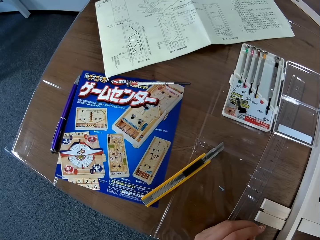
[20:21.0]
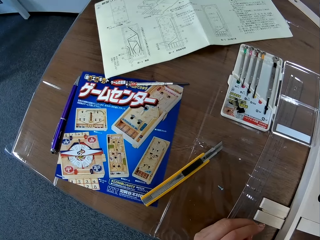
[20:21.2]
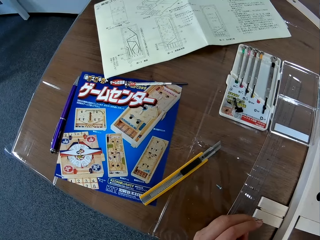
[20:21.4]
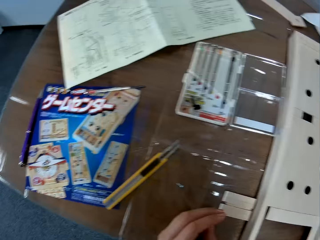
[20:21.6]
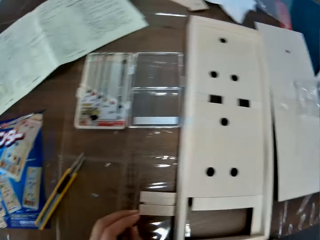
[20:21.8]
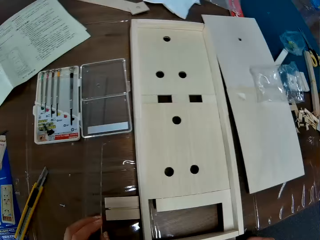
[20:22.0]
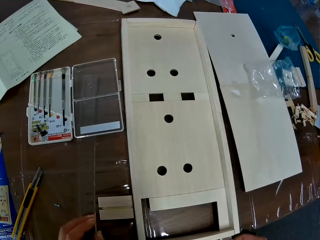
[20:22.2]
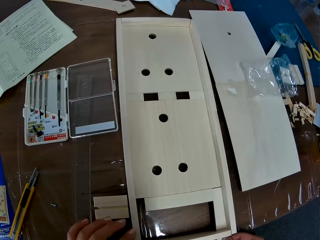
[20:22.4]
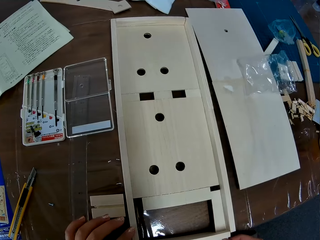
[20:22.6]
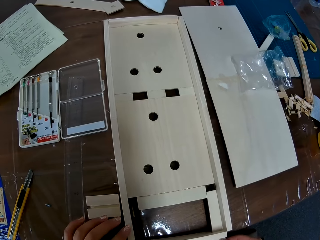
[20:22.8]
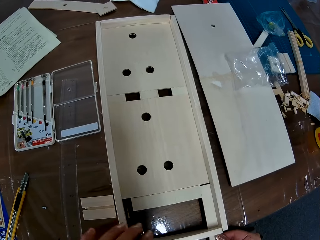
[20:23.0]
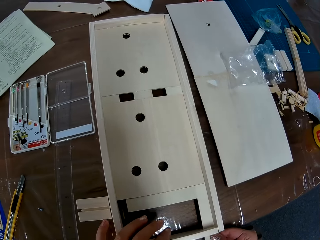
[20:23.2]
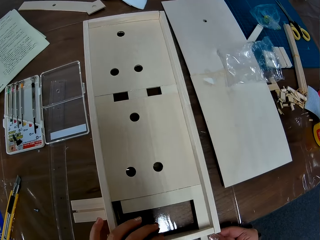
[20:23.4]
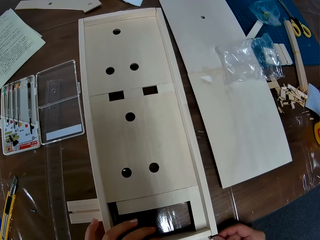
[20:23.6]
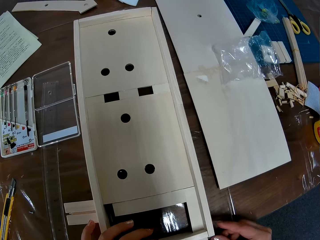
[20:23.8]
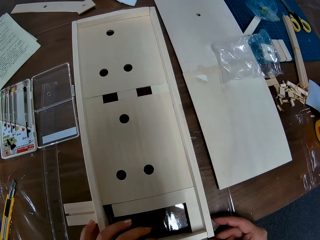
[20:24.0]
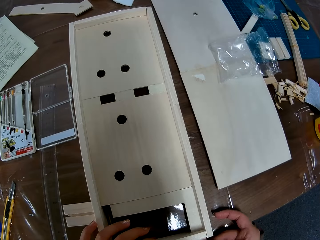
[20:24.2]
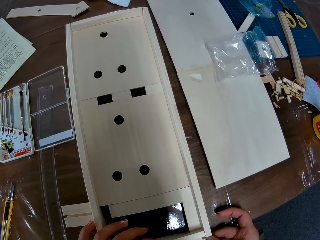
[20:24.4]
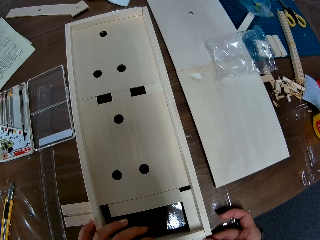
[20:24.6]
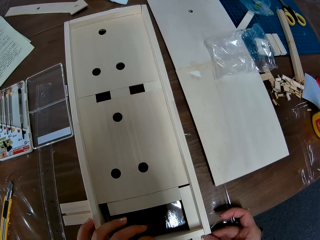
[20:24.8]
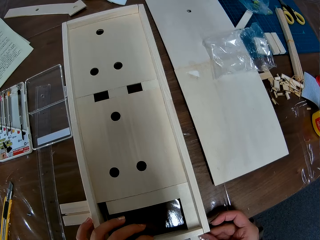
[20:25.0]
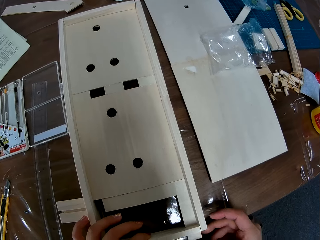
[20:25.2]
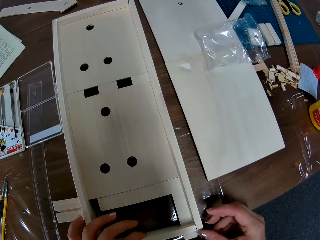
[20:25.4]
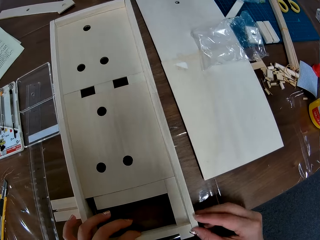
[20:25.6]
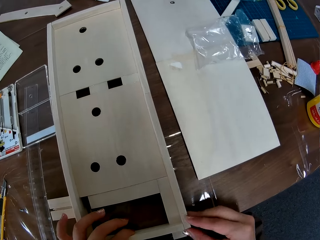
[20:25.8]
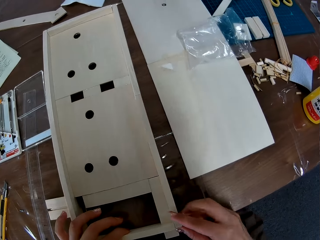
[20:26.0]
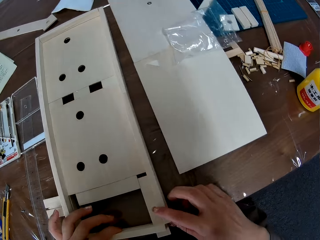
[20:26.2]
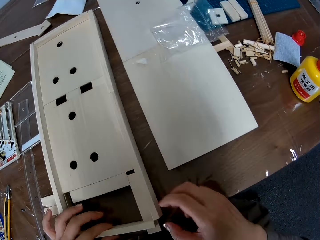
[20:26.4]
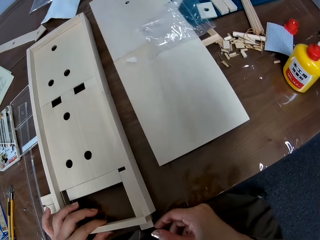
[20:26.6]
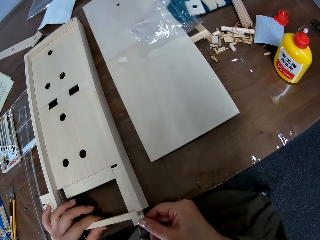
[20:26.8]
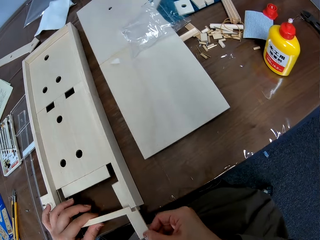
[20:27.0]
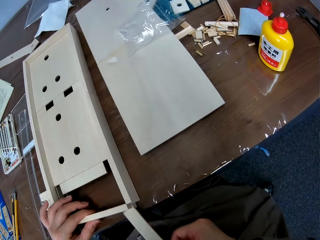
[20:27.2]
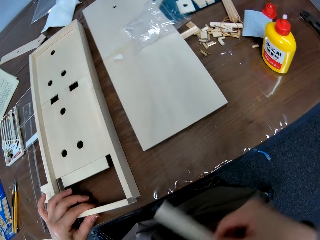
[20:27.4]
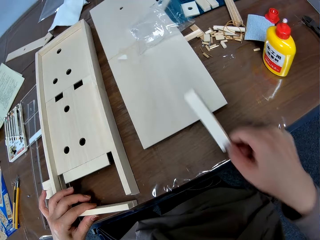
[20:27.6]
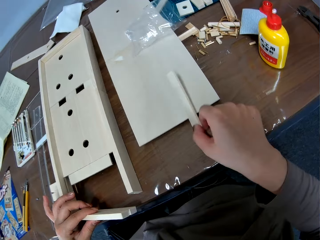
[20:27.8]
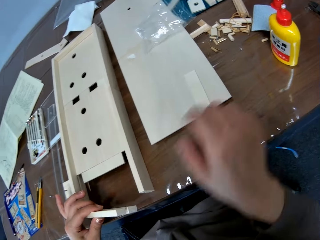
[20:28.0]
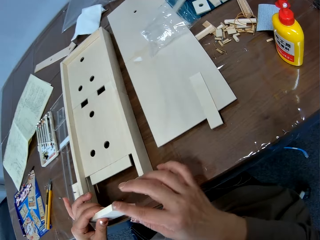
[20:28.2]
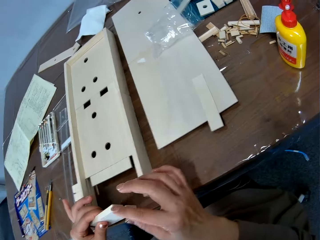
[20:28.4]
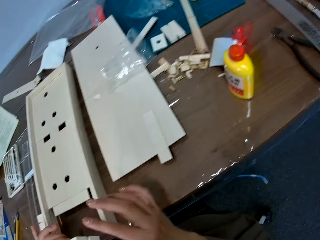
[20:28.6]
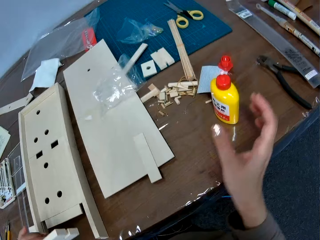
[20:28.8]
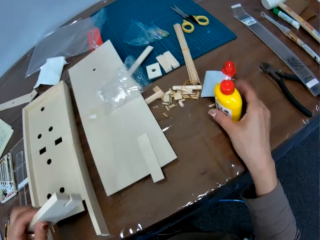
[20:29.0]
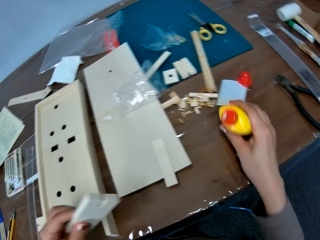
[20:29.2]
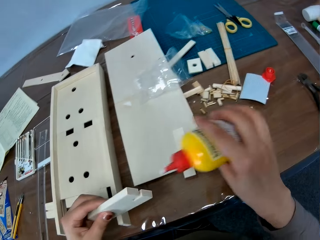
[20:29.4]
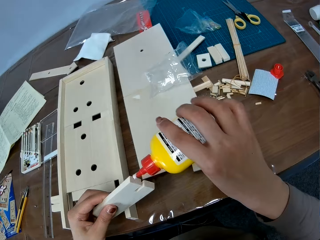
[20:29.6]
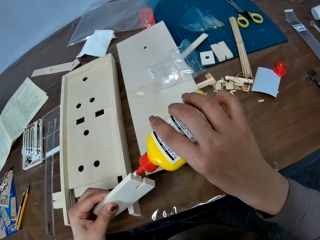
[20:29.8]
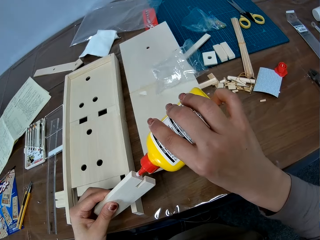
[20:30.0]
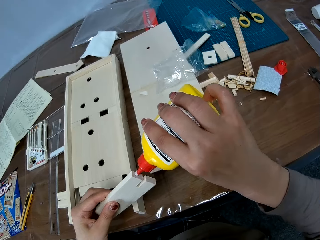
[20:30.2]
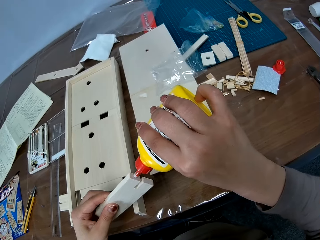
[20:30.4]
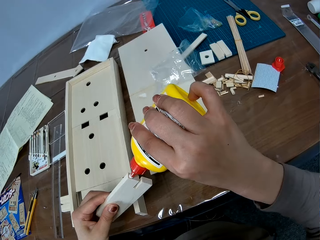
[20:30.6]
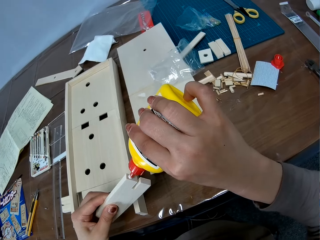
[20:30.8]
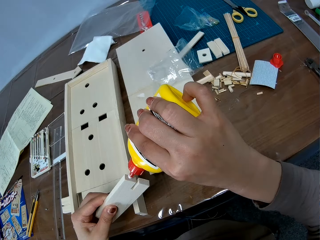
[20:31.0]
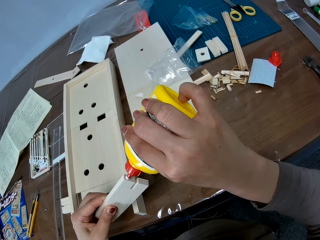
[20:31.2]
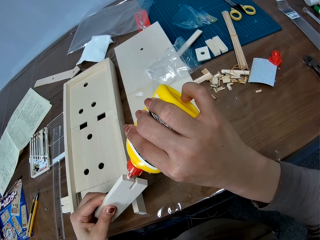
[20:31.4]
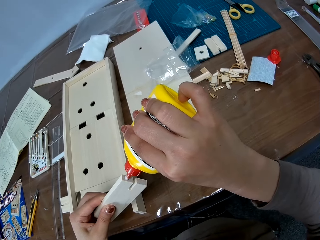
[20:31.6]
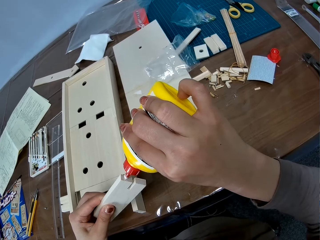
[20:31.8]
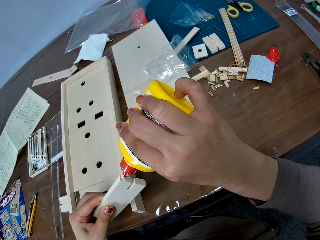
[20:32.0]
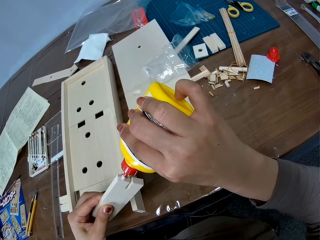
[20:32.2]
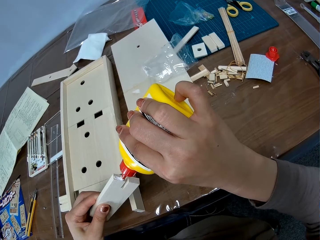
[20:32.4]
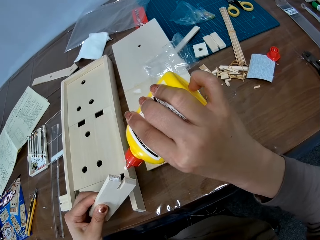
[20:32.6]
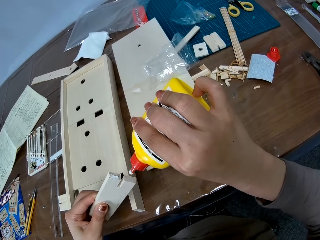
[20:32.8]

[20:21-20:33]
The camera wearer touches a crafting wood. She pulls part of a craft board. She fixes the crafting wood. She pulls a piece of wood and pushes the piece of wood. She holds the crafting wood. She moves her right hand. She pulls the piece of wood and removes the piece of wood. She places the piece of wood on the crafting wood. She holds the piece of wood in her left hand. She drops the flat wood. She touches the wood with her right hand. She picks up the glue. She moves her left hand. She applies glue to both ends of the edge of the wood.

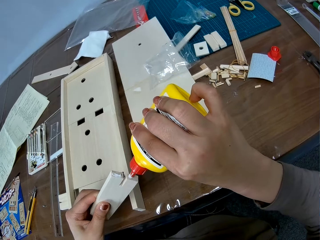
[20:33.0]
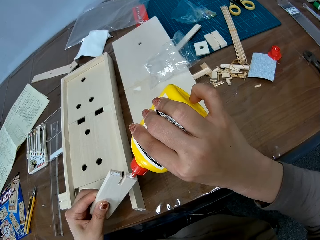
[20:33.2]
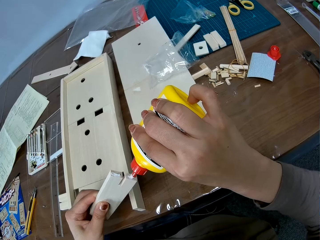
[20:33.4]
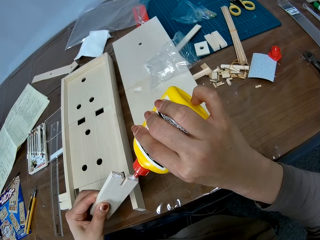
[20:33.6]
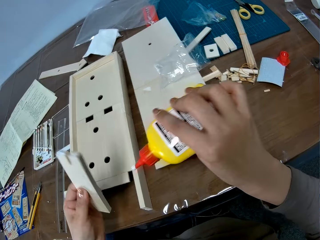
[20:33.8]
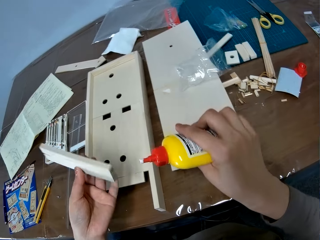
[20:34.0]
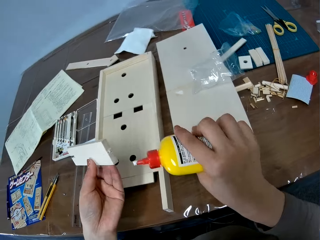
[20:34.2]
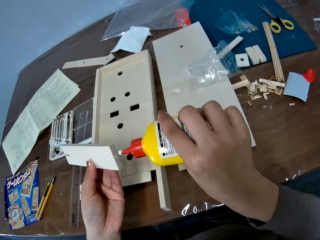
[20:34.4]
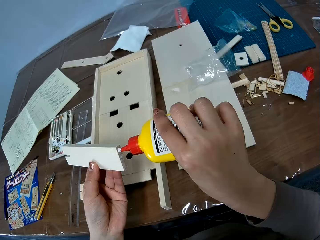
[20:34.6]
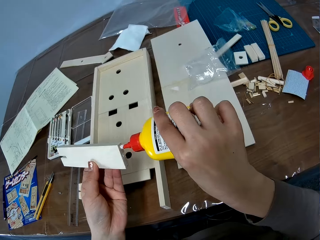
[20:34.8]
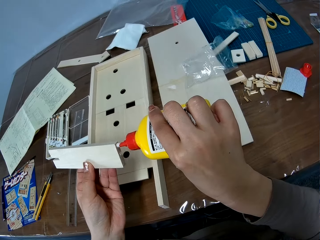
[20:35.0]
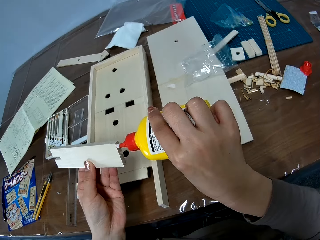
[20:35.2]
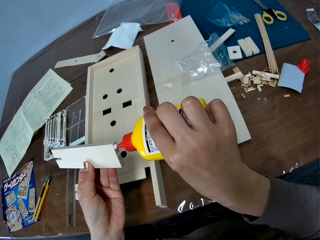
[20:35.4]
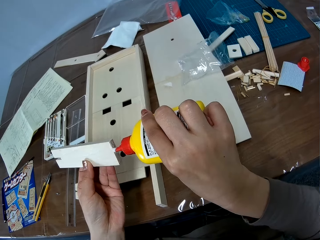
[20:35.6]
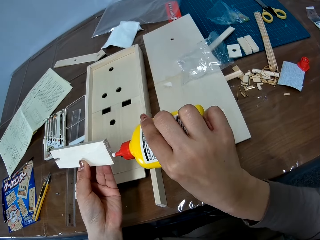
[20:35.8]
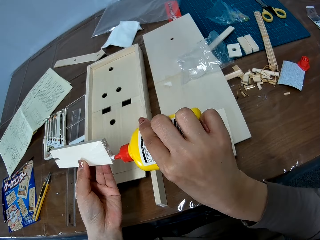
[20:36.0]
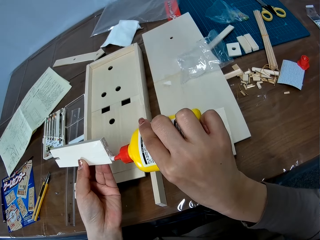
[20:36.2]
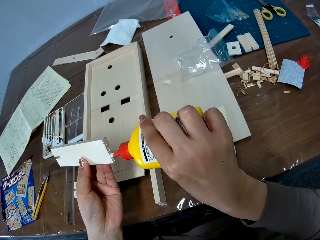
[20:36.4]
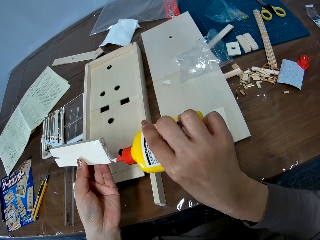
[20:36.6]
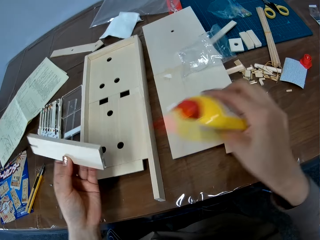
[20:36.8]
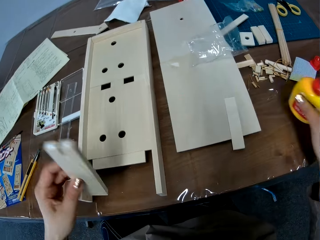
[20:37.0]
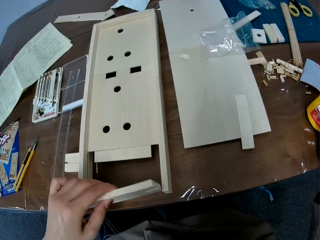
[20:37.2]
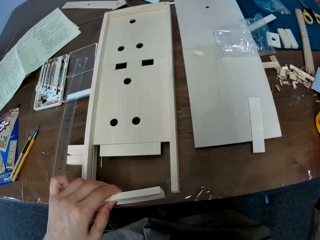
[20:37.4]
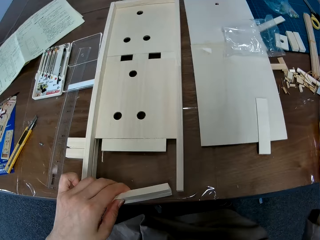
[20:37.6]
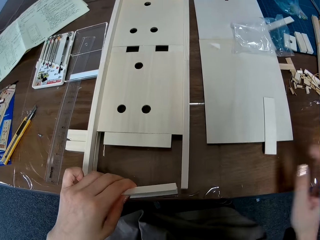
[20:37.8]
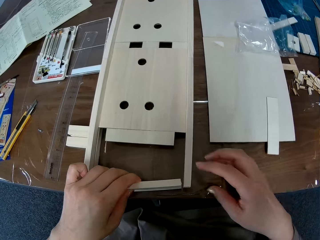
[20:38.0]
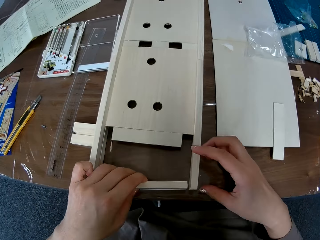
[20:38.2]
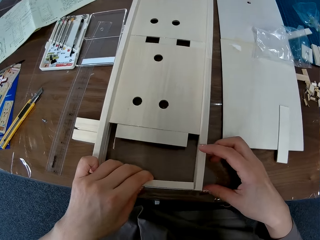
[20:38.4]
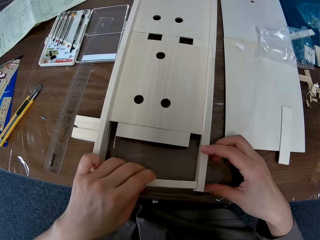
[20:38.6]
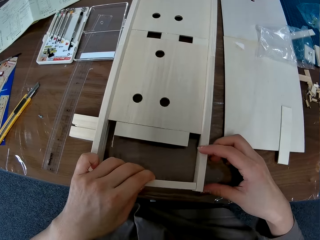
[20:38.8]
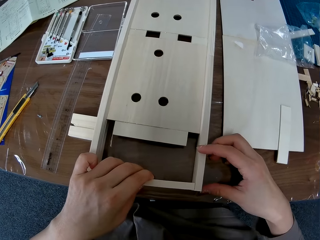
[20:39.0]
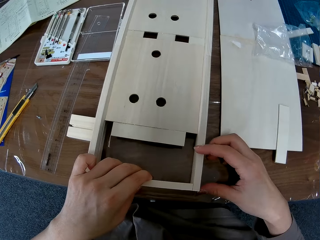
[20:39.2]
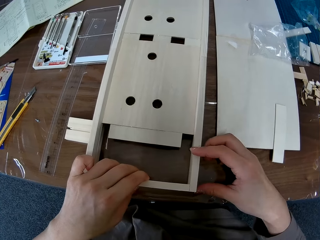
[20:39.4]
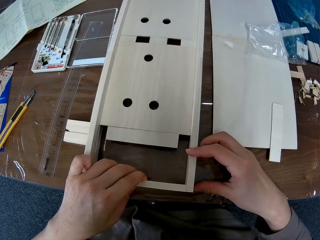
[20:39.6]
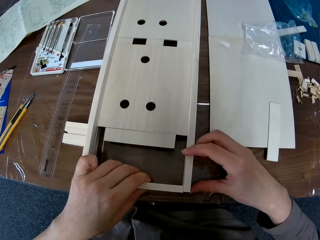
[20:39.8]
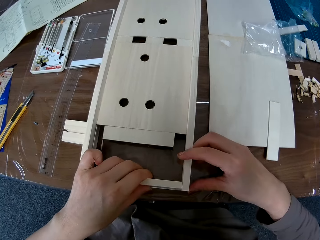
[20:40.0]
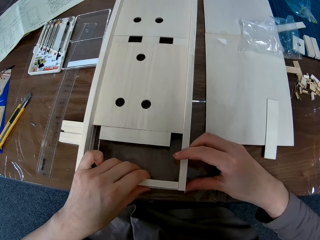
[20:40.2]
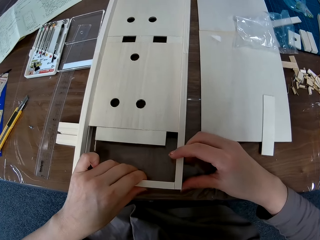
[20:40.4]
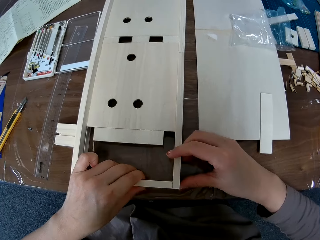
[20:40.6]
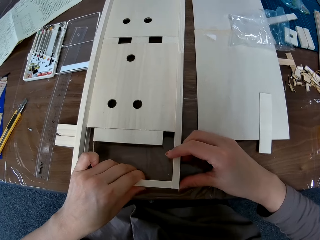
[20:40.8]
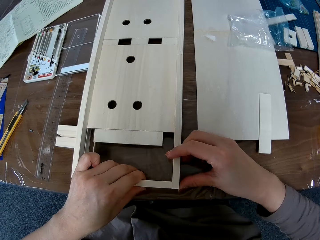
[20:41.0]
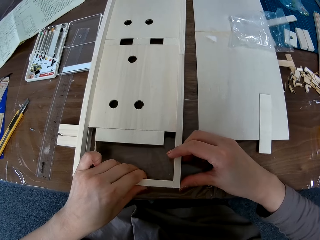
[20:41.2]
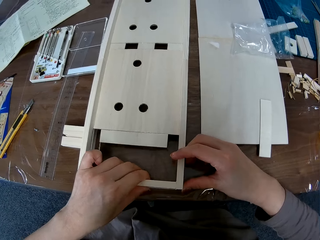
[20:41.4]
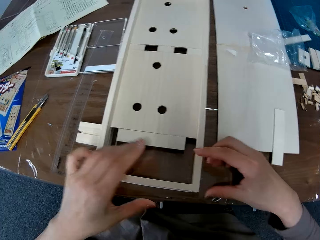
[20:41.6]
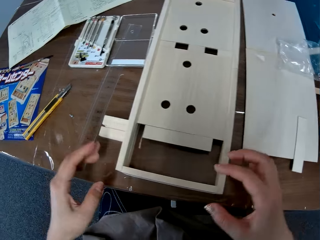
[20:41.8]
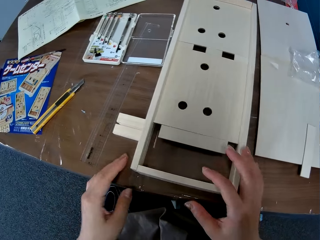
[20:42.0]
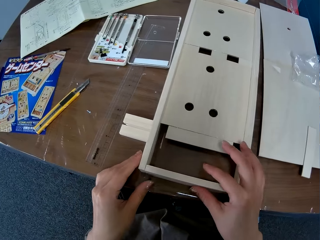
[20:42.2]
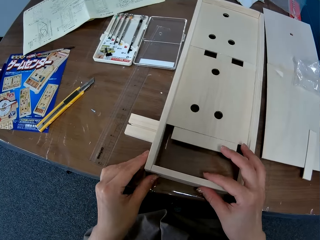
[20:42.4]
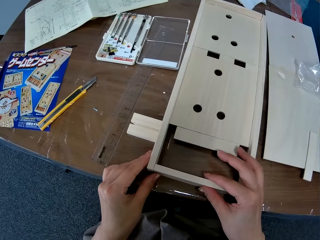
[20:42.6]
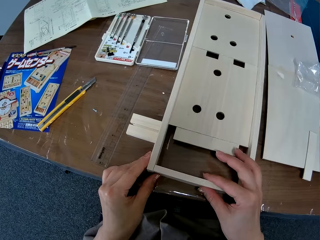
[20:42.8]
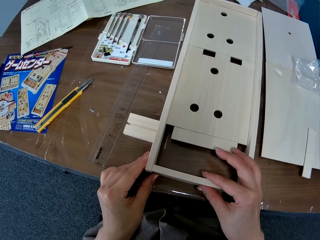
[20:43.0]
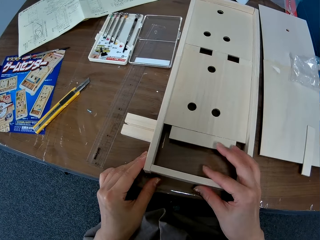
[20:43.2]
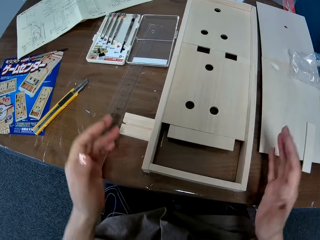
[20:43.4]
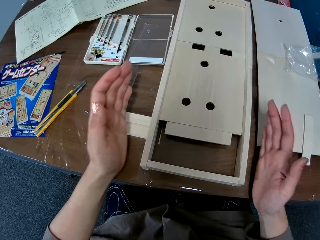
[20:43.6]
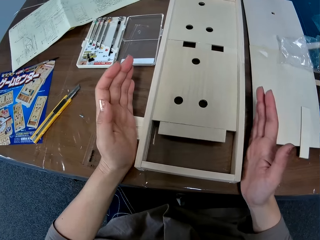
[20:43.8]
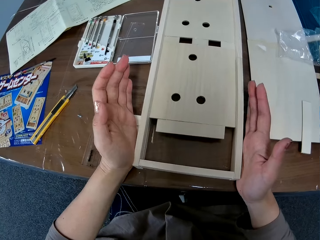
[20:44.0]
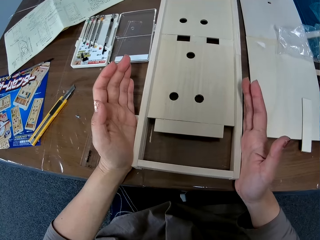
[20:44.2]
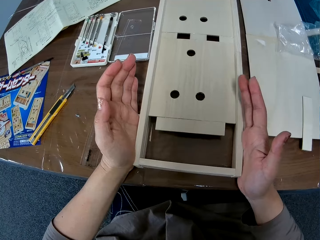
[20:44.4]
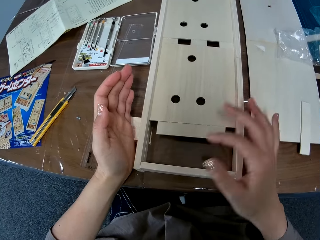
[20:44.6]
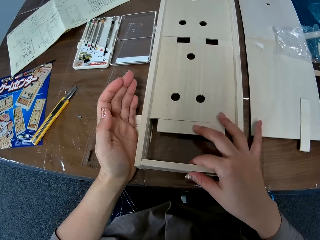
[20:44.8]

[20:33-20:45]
The camera wearer turns a piece of wood. She applies glue on the piece of wood. She places the glue on a table. She attaches the wood to the craft board or crafting wood. She moves a camera. She withdraws her hands. She holds the crafting wood. She withdraws her hands. She fixes the crafting wood.
